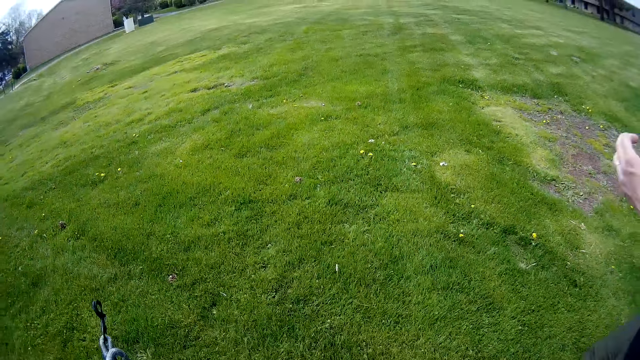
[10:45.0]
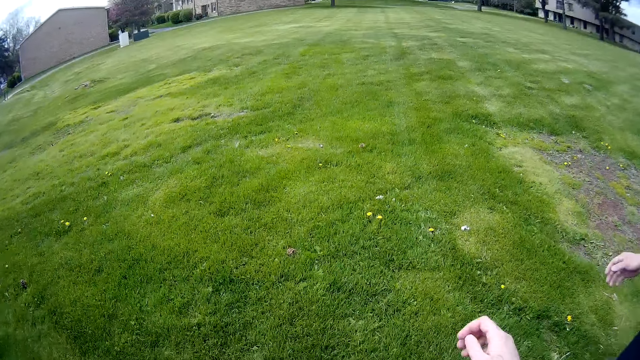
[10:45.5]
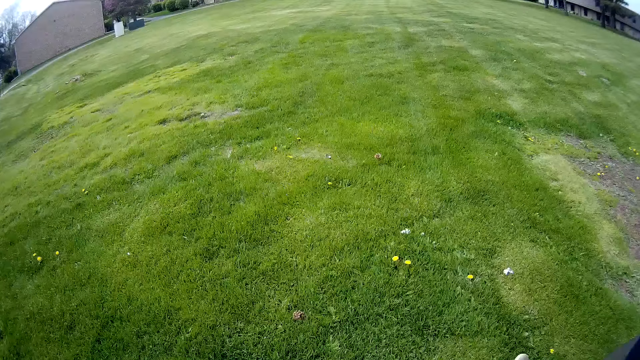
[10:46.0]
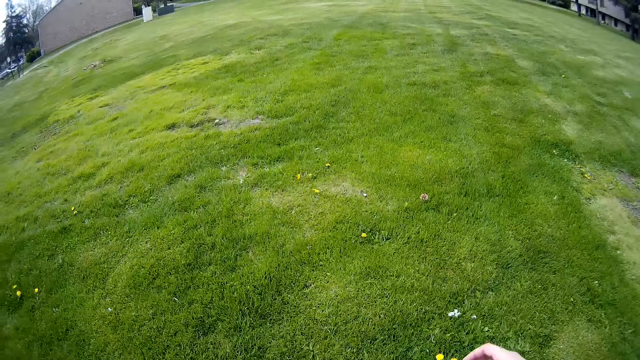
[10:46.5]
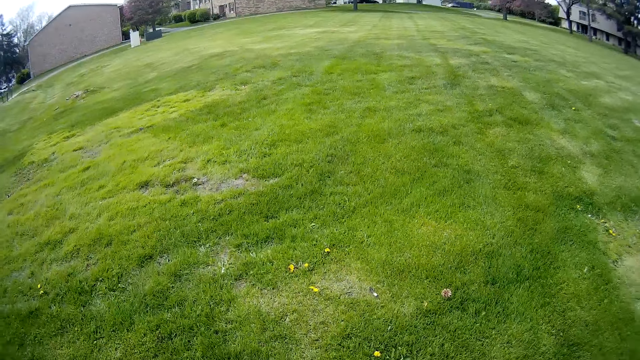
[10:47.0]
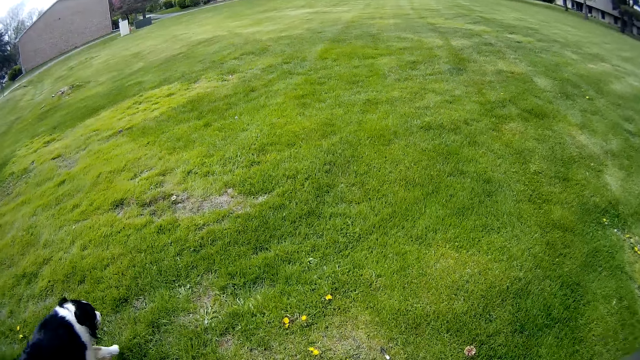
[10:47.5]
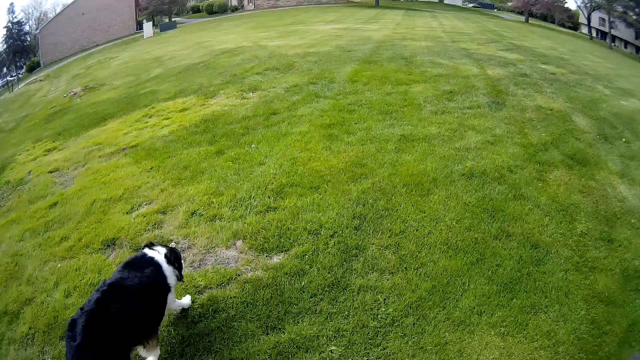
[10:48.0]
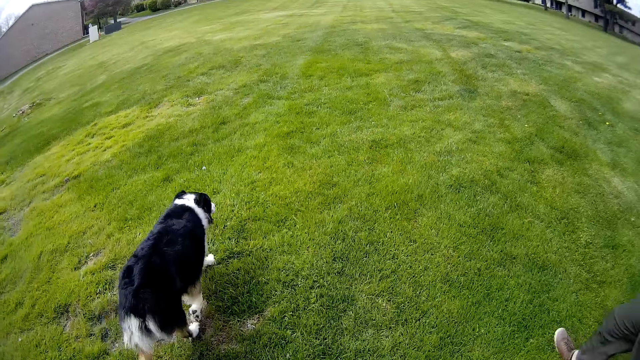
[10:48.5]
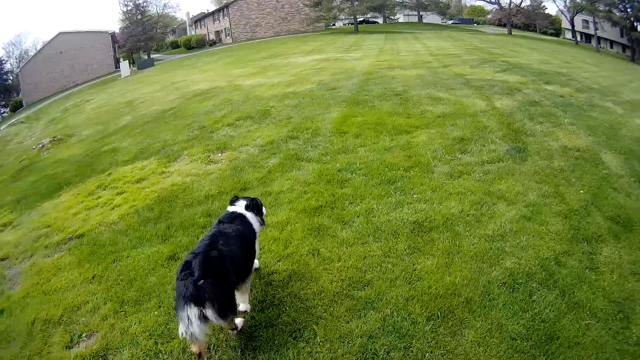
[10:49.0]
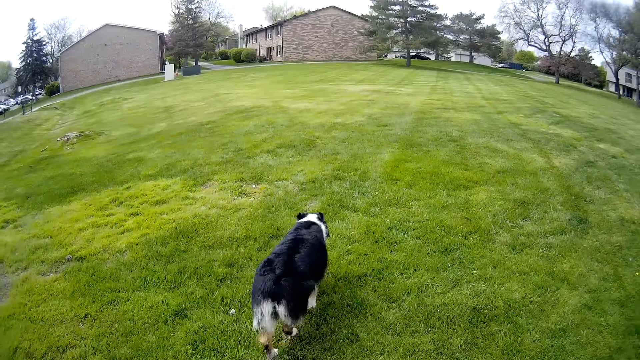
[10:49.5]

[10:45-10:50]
A man moves his hand.

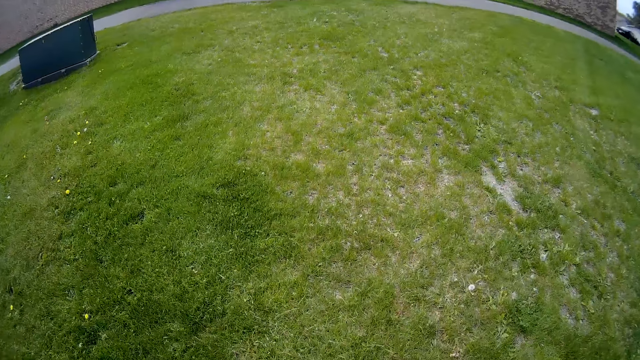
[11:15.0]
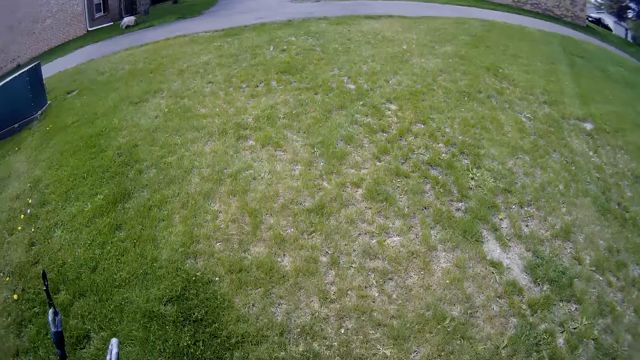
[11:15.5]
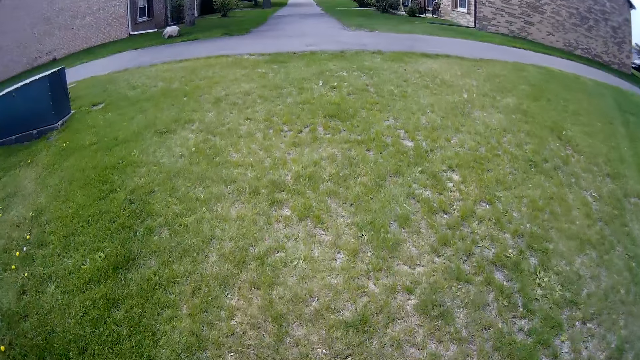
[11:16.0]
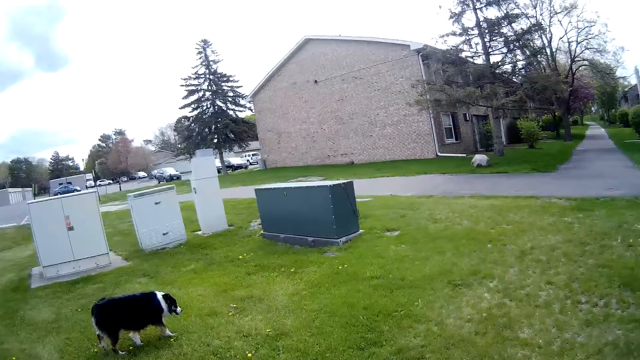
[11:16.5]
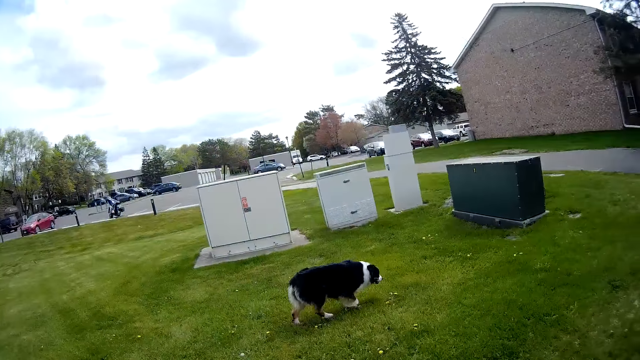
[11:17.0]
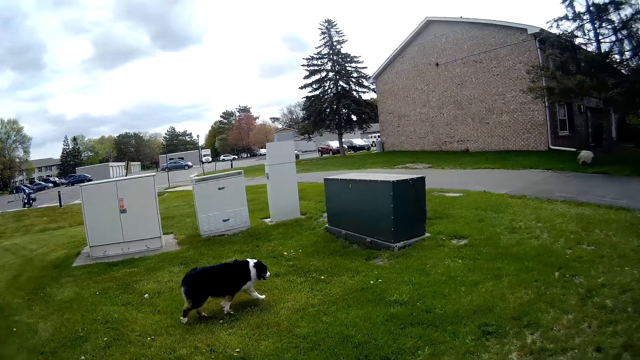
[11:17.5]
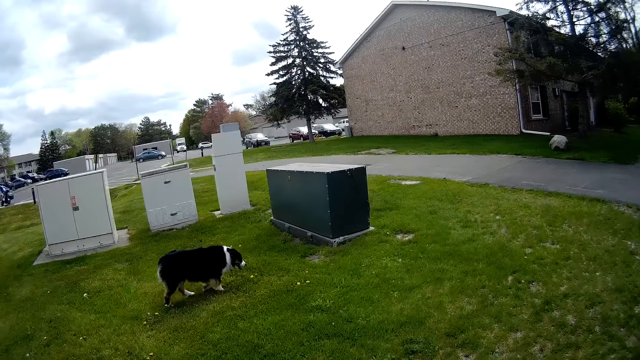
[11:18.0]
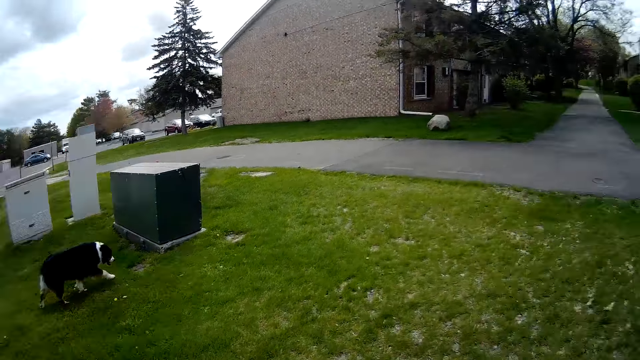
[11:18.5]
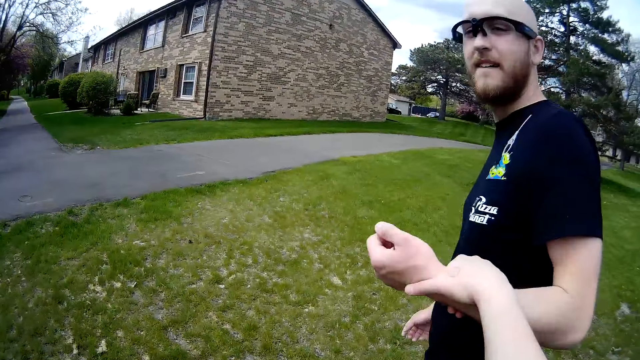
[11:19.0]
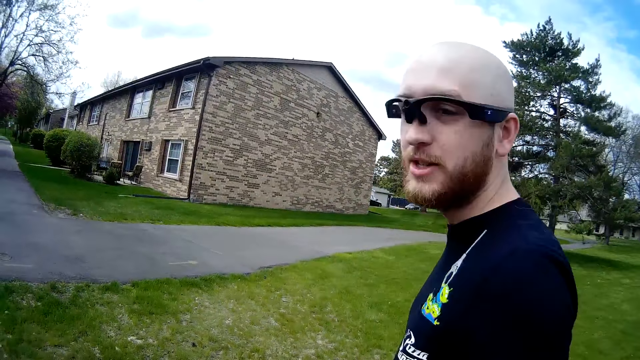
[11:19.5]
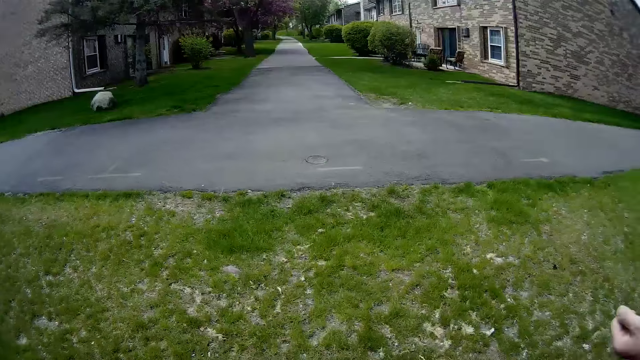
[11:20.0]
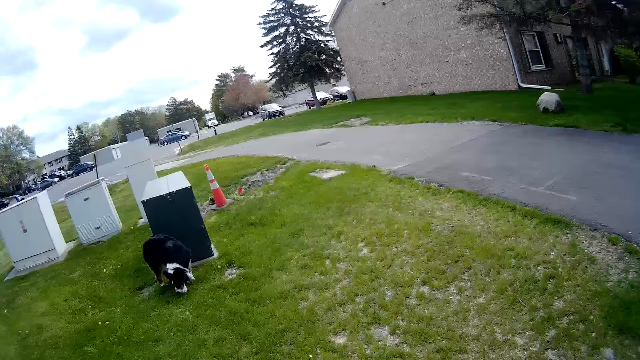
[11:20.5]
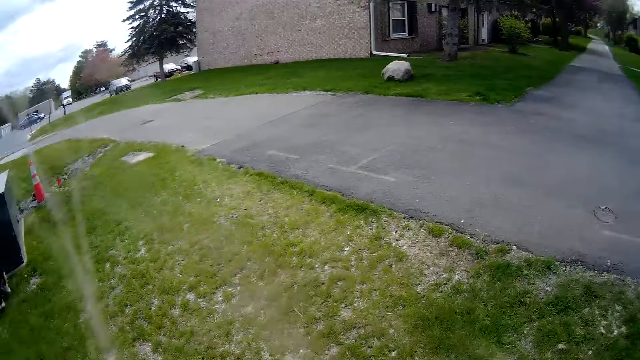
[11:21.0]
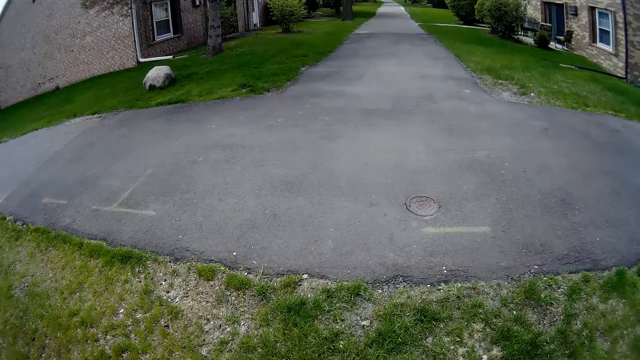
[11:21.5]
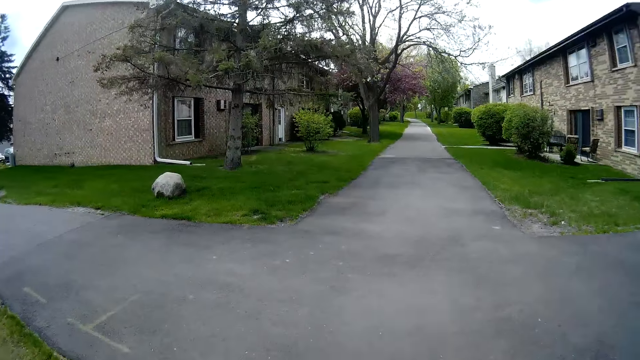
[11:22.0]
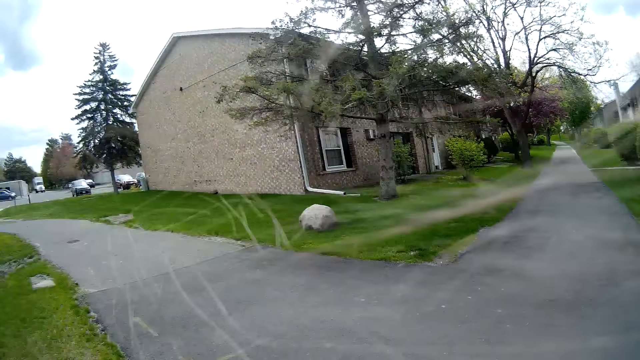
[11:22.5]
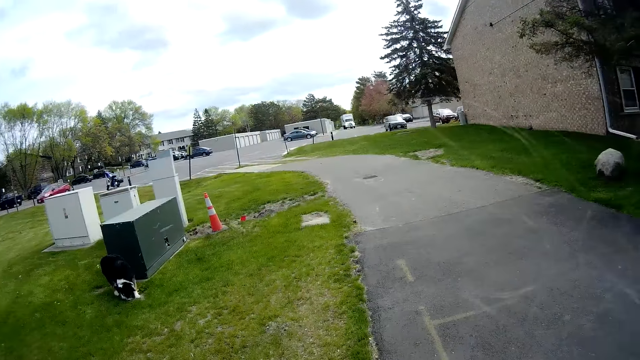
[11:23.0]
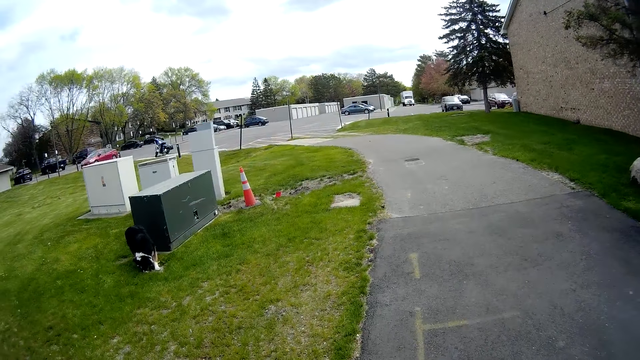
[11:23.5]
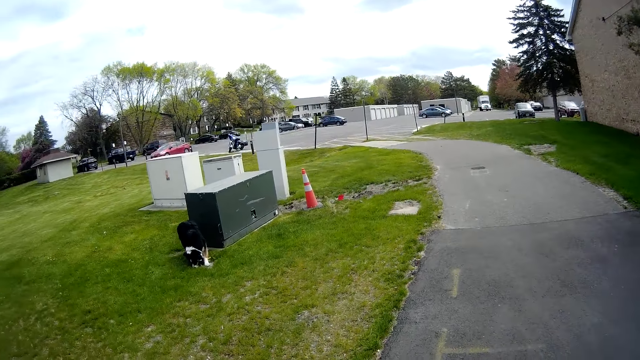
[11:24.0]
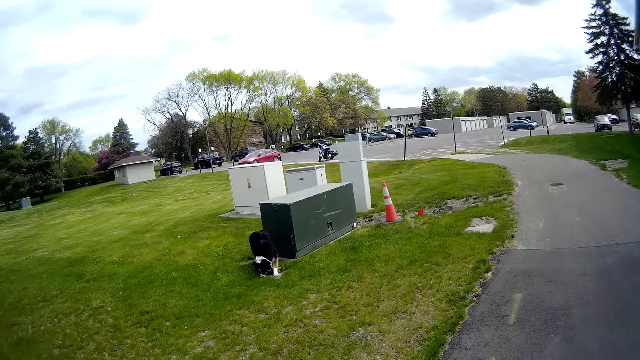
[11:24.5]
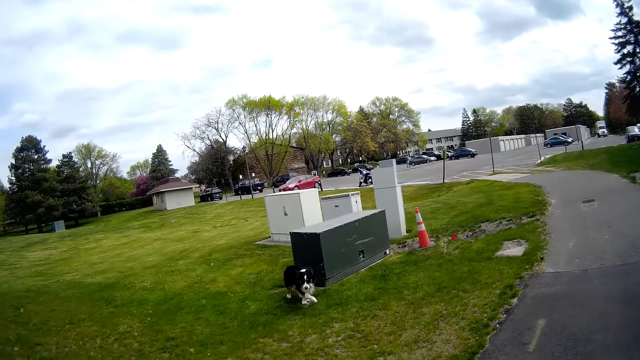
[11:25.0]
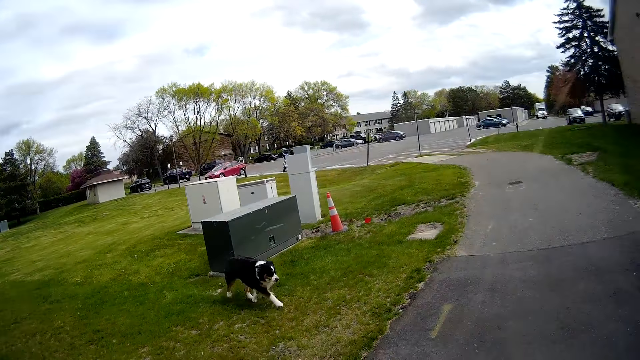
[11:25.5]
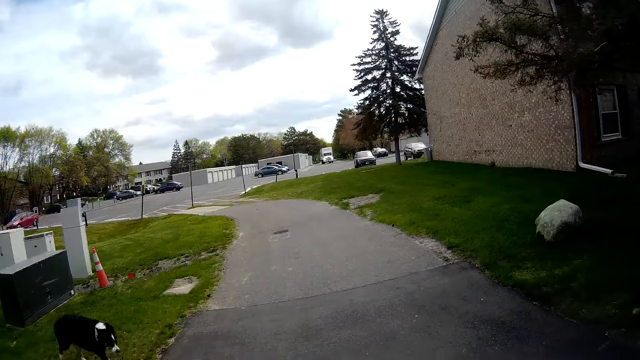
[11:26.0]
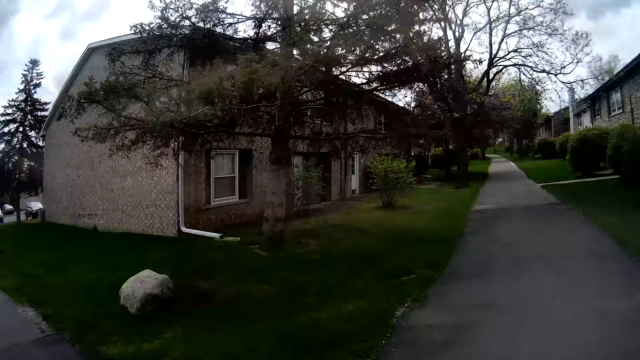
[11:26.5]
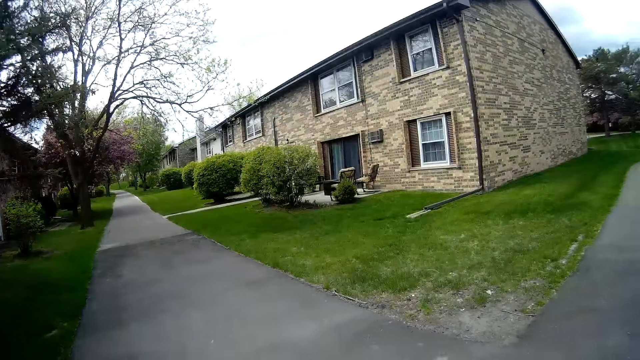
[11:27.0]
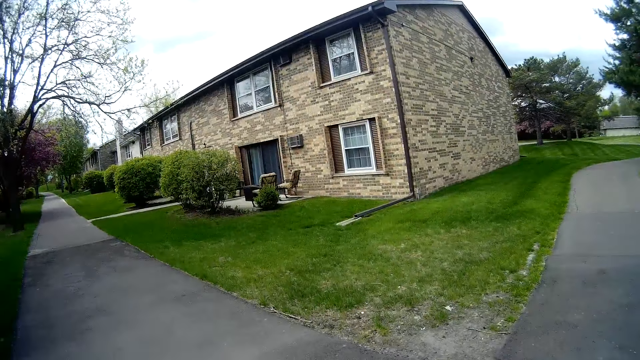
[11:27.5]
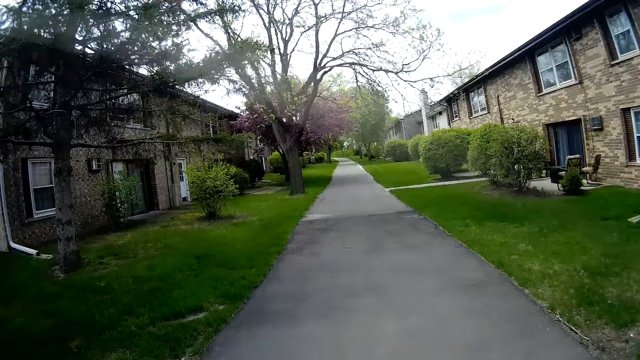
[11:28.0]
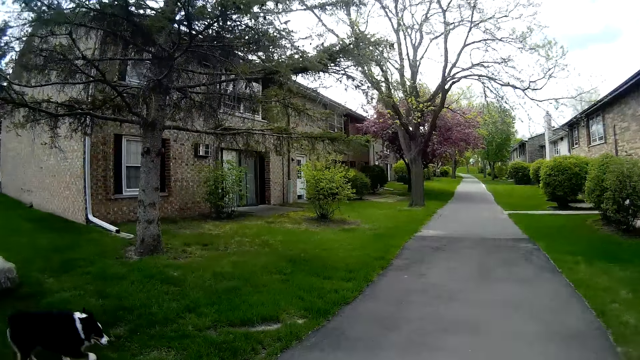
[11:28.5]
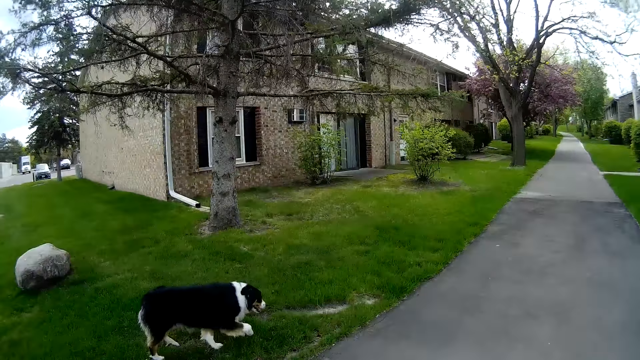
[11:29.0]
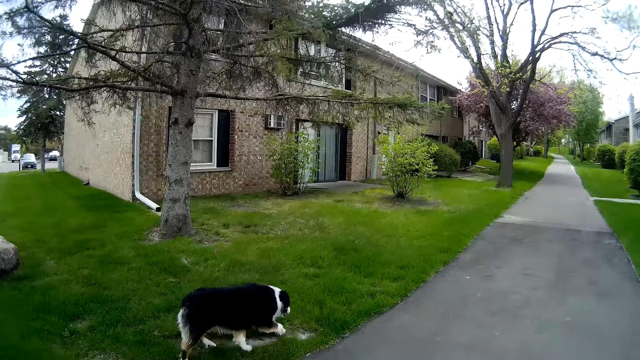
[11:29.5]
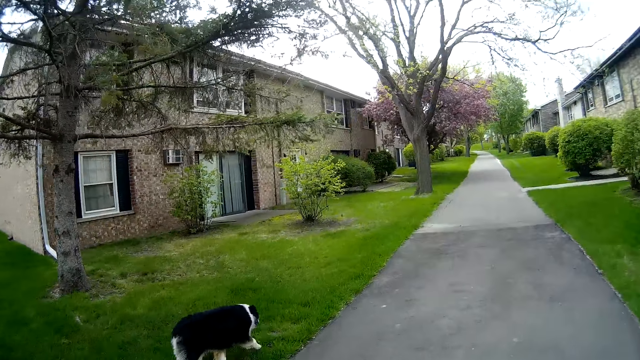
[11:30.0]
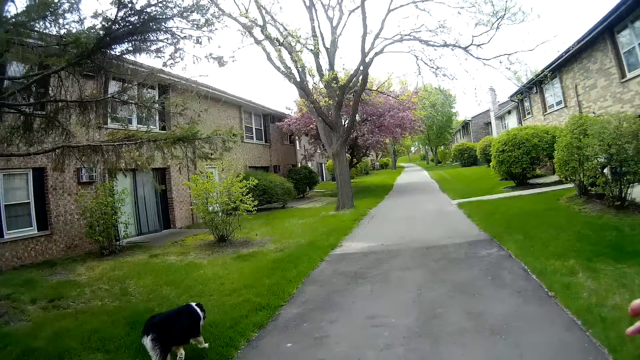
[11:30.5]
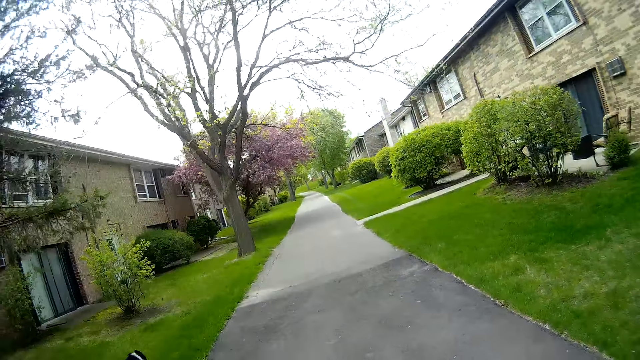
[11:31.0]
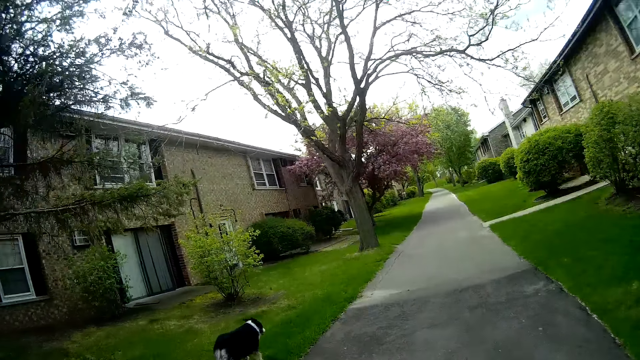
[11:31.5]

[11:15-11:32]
The camera wearer looks around the field. They hold a man's hand and look at the man. They look at the dog. They walk on the pavement. They interact with the dog. They converse with the man. They walk on a path road with the man and the dog.
